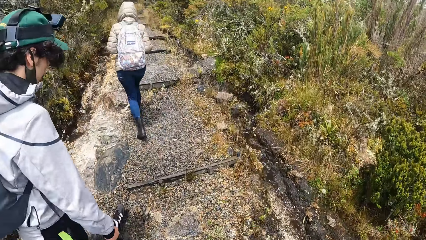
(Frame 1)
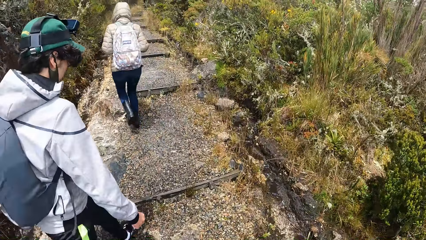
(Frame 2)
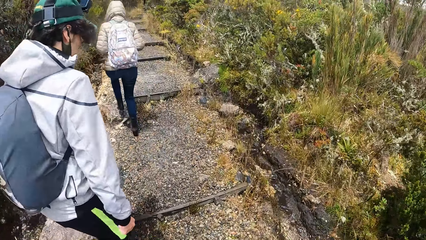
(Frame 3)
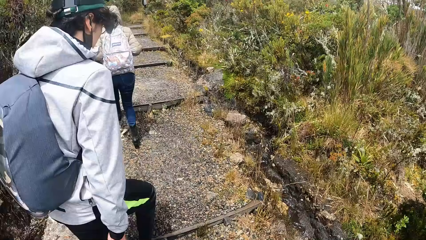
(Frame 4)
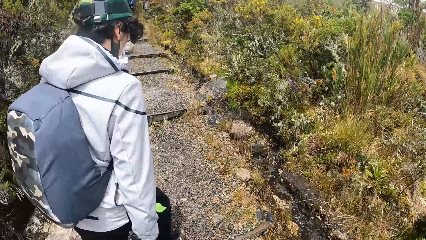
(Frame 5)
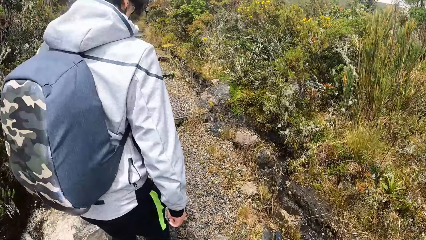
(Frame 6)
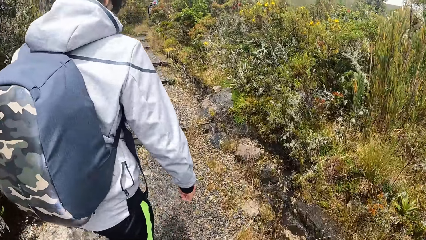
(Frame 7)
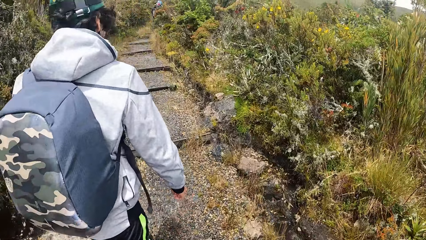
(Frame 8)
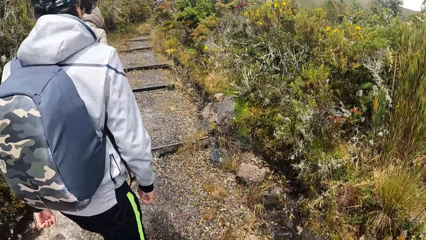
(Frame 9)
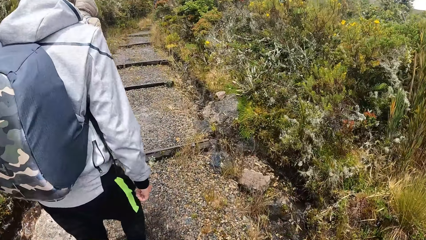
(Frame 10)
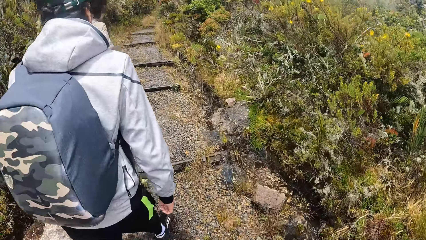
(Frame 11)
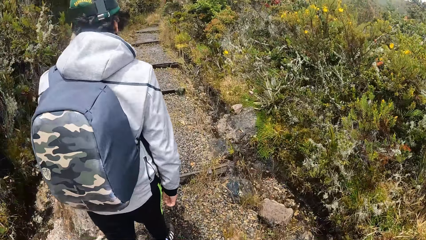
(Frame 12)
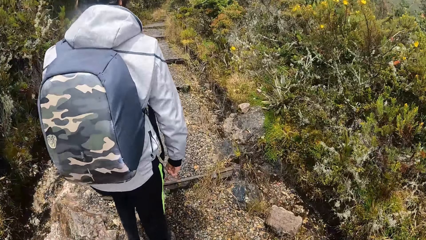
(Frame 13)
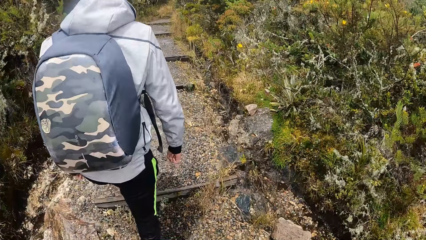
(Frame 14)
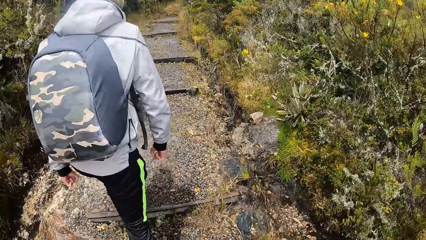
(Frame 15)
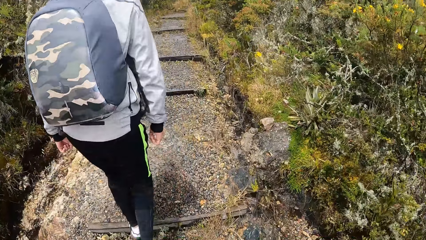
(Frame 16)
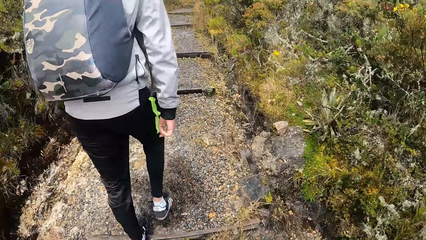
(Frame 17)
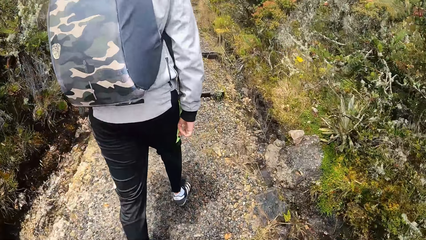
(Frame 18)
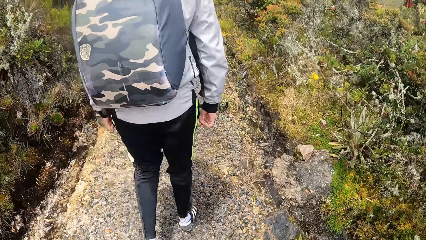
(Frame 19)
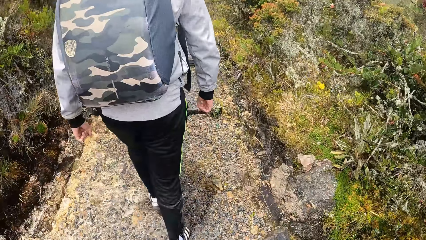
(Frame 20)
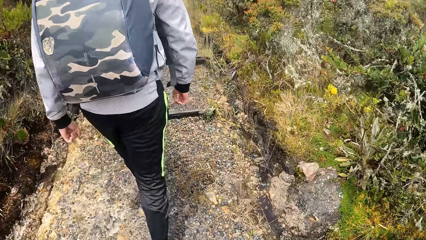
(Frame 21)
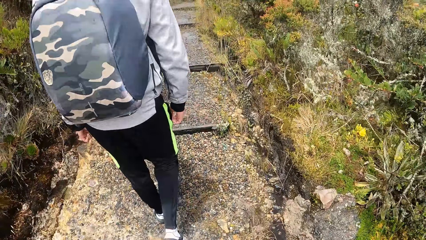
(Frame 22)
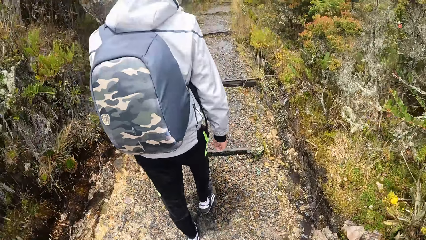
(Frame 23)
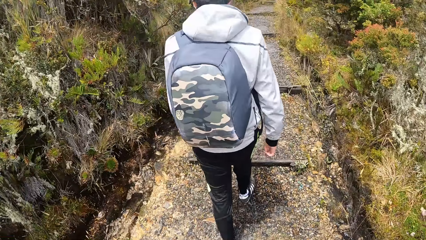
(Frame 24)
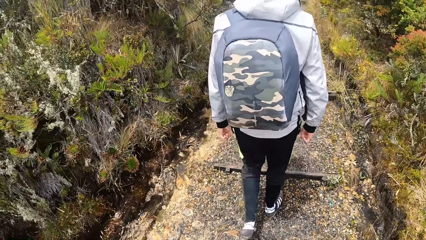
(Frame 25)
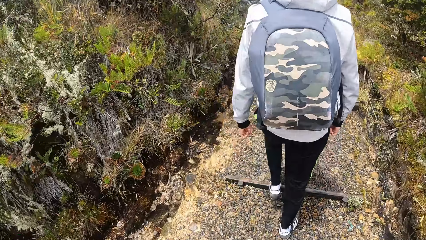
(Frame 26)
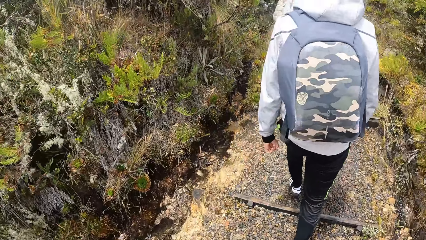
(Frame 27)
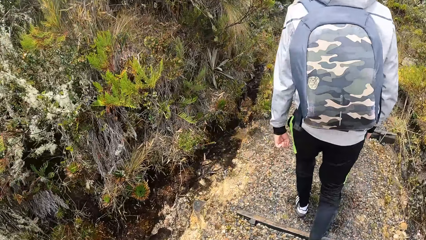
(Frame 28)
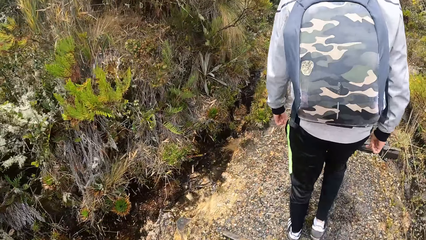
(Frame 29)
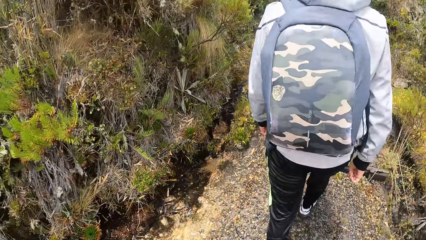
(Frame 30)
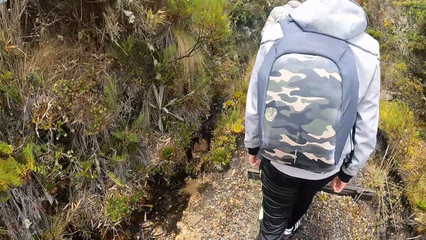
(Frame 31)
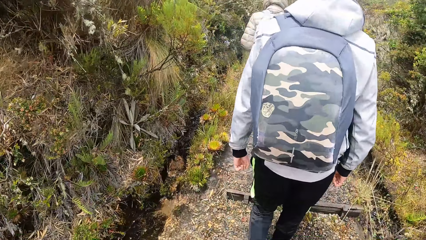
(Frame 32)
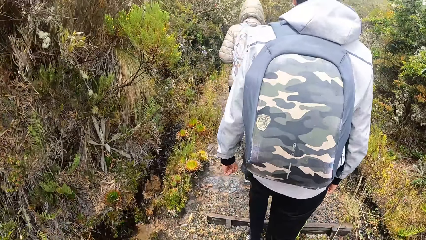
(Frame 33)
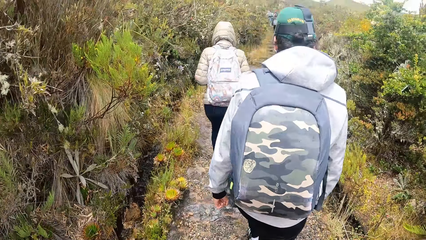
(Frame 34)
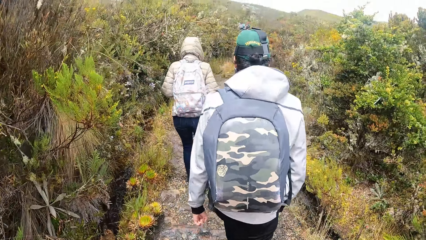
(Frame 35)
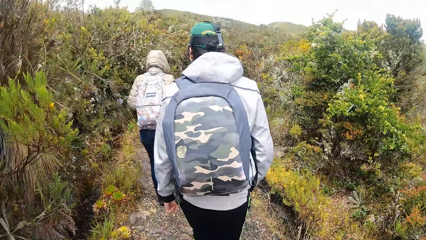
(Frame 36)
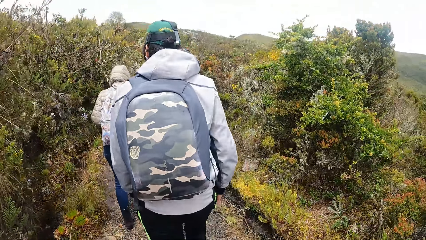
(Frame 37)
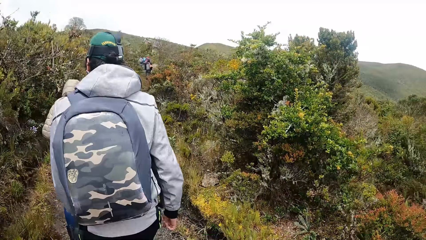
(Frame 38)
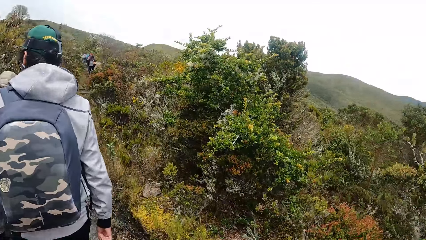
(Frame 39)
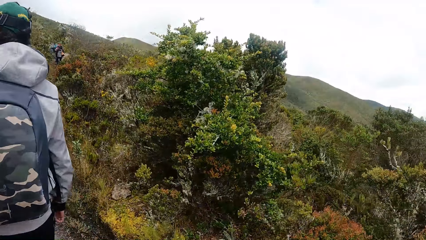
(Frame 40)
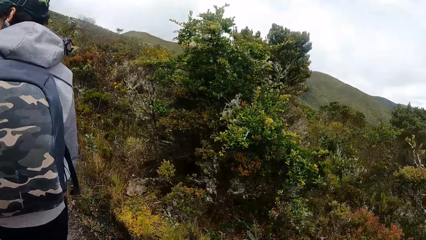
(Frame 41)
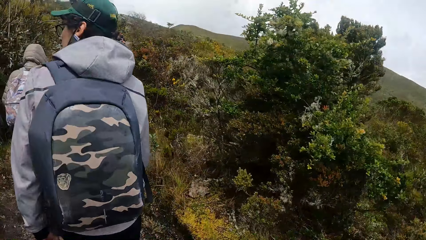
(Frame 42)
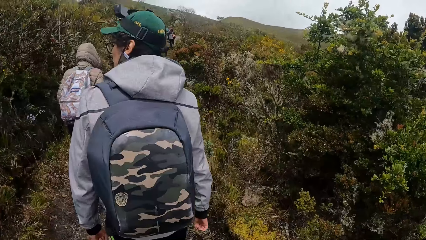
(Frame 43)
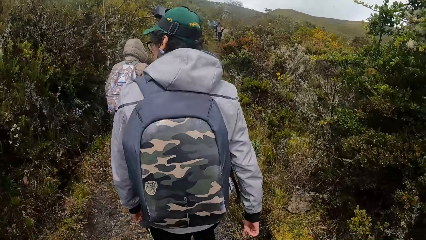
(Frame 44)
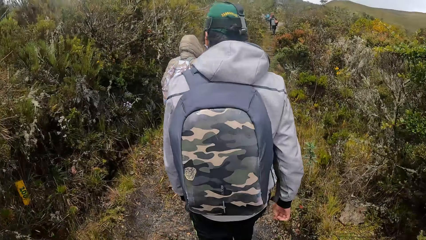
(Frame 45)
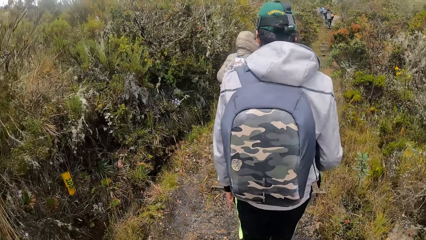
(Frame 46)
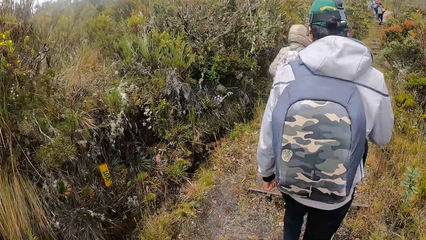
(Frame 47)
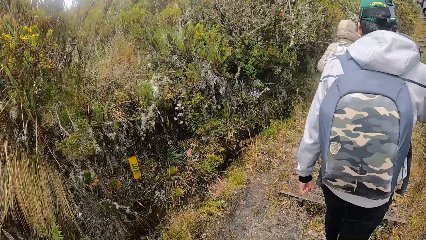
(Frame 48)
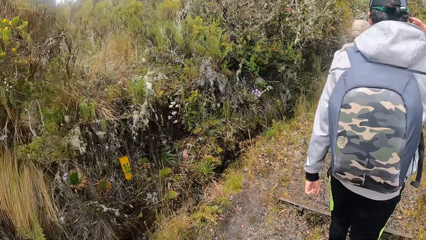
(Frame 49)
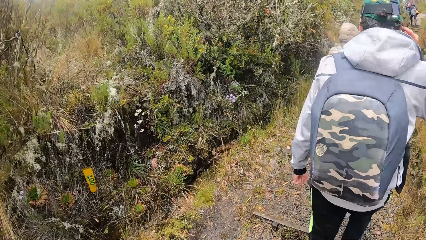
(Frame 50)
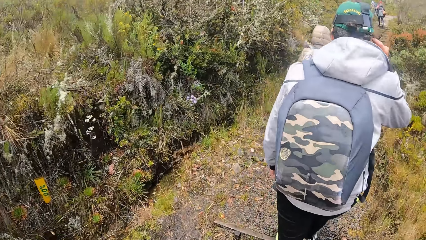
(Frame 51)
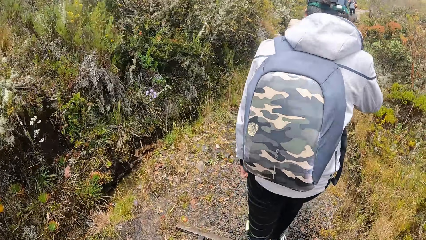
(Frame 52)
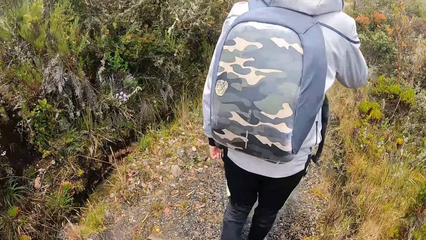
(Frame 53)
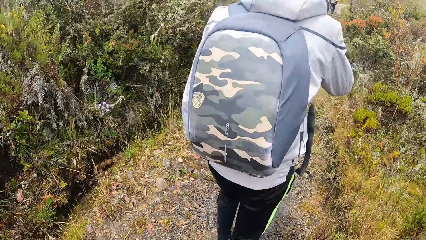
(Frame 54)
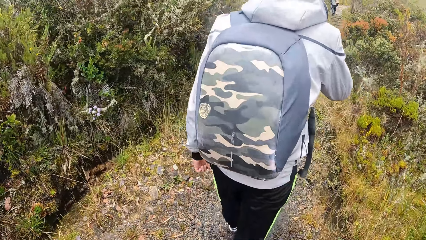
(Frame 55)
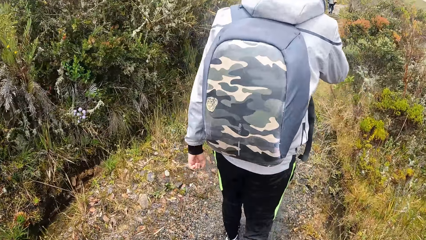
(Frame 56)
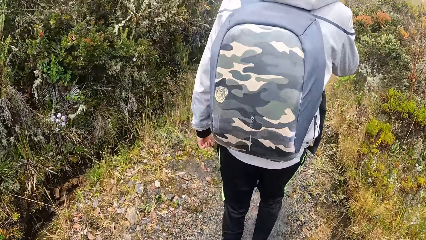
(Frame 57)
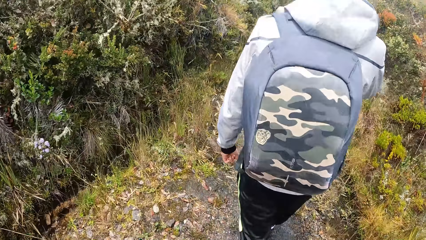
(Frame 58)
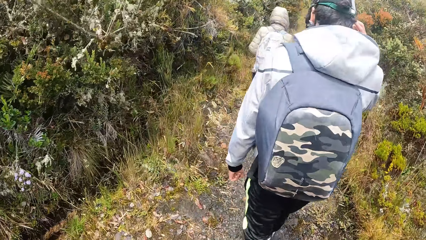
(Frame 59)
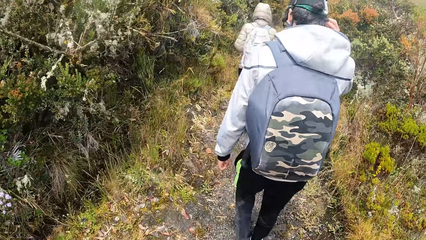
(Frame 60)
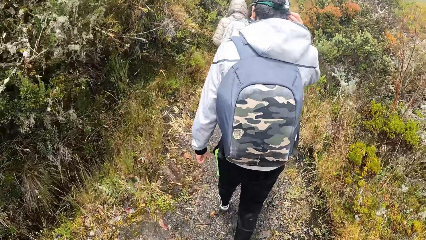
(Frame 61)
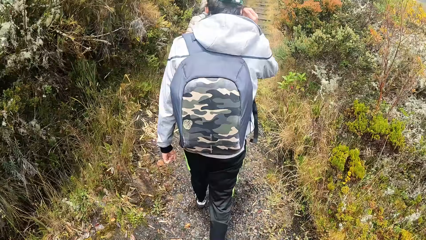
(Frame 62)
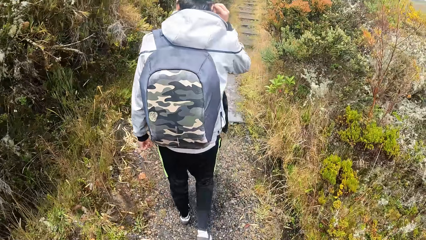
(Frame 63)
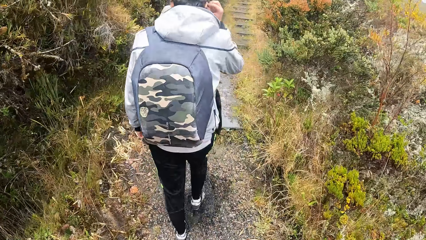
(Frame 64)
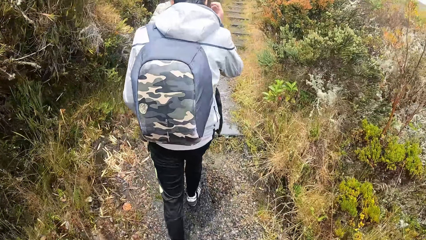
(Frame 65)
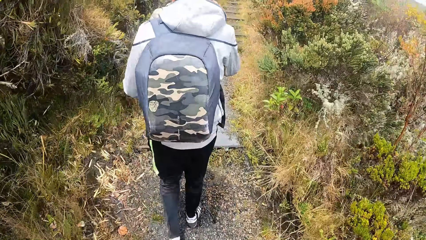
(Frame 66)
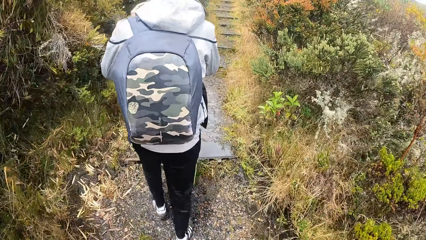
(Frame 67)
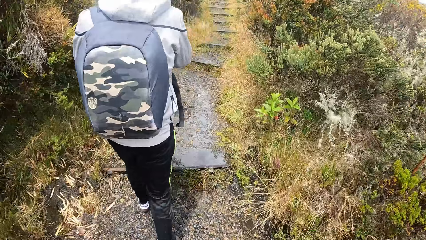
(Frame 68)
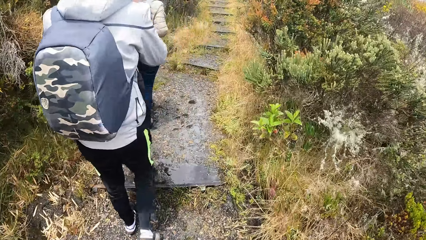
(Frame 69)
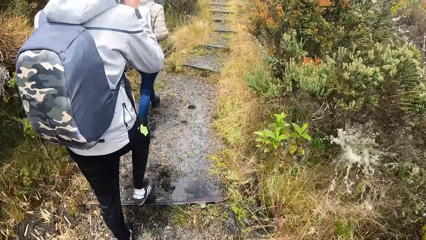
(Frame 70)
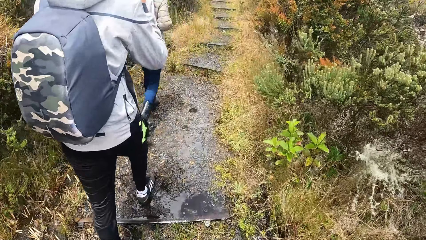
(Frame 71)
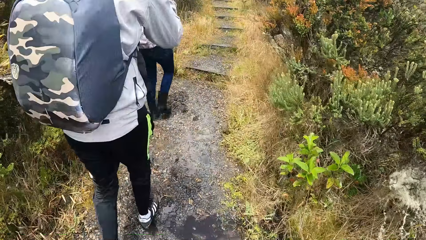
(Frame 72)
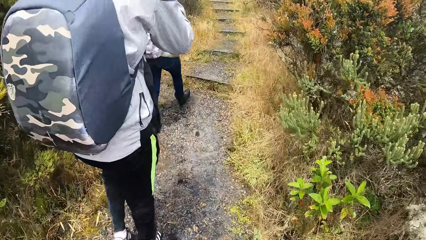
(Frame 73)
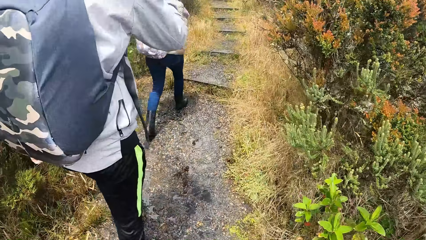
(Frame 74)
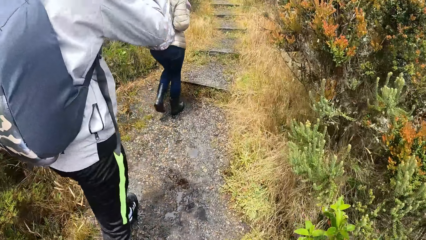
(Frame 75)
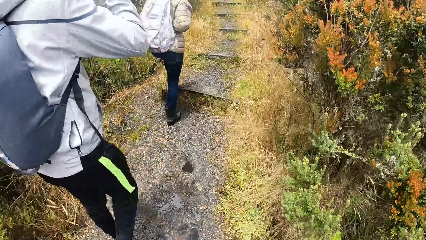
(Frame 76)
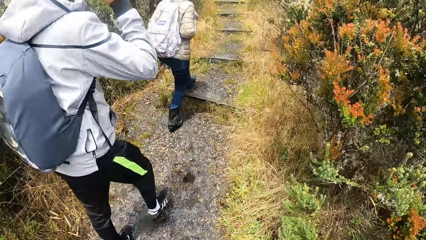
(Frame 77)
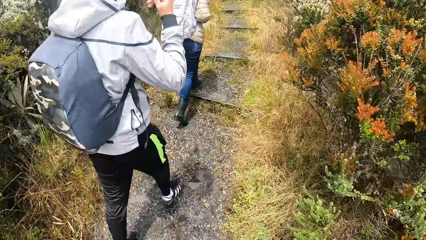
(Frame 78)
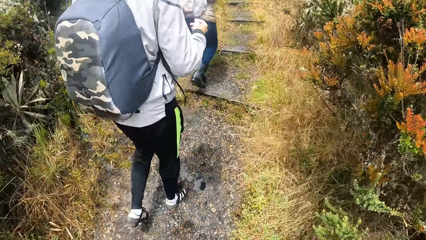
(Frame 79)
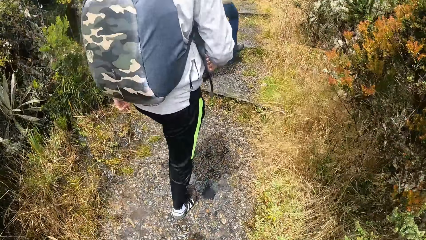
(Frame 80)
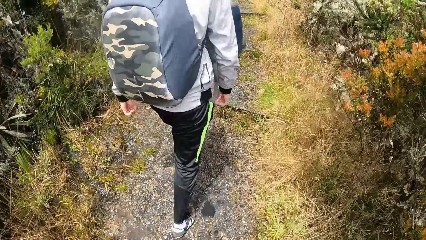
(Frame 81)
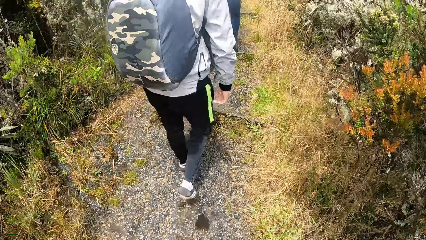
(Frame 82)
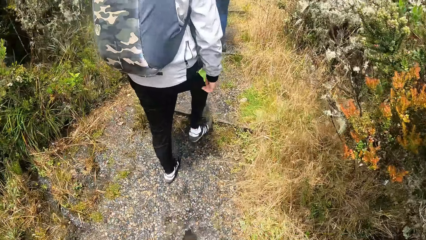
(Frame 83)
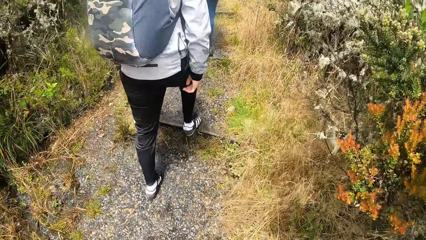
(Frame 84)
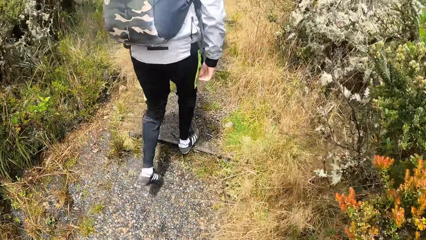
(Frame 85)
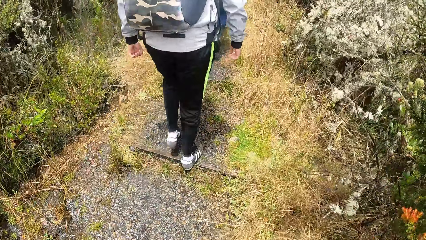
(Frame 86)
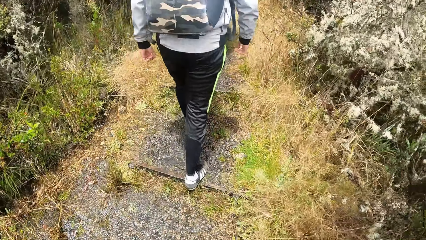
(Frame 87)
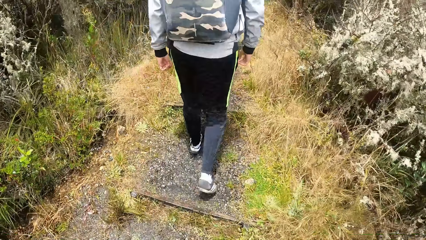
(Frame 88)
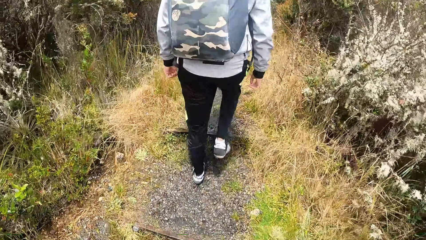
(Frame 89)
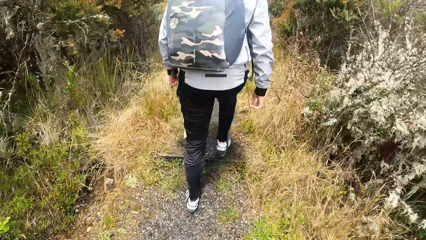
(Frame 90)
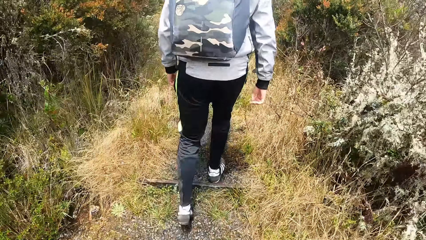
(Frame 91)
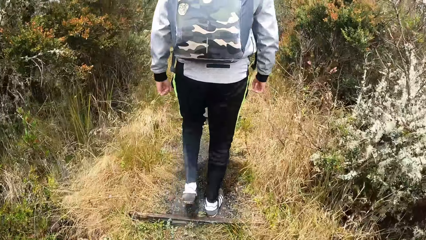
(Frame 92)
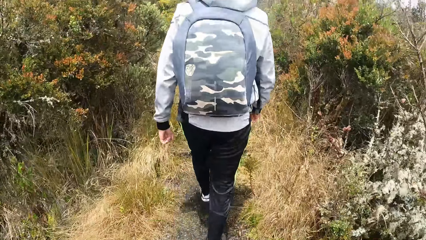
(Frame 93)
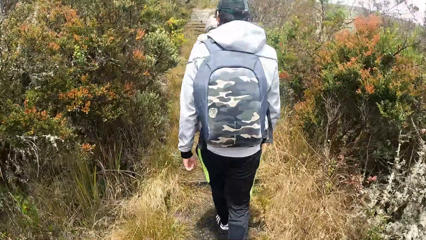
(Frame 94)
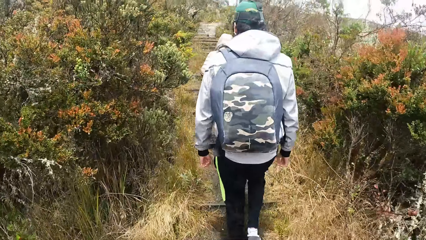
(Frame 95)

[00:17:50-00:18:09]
The man adjusts his camera on his head with his right hand. He adjusts his glasses on his face with both hands.
